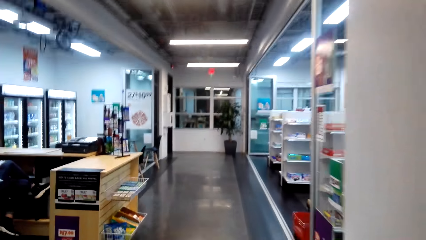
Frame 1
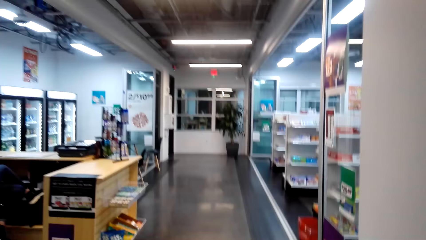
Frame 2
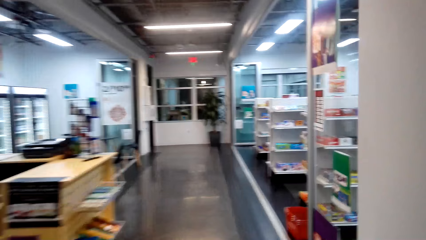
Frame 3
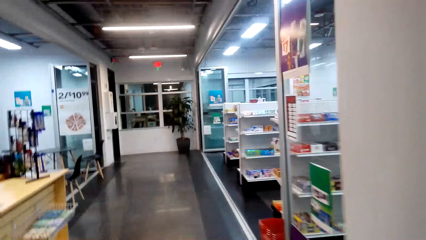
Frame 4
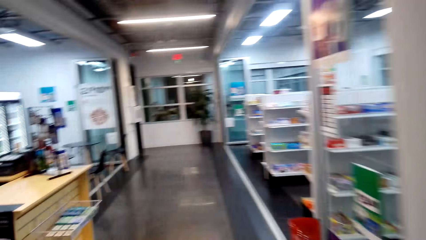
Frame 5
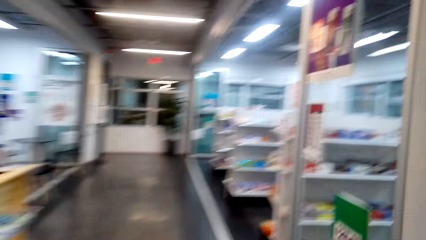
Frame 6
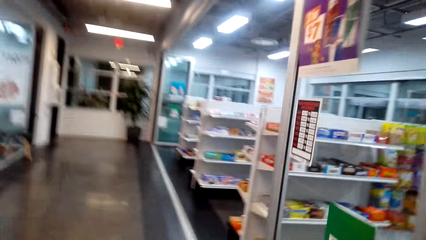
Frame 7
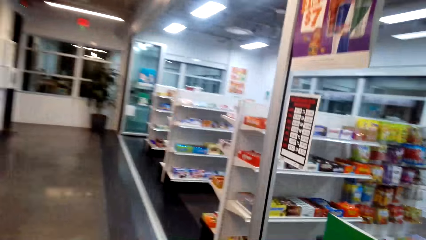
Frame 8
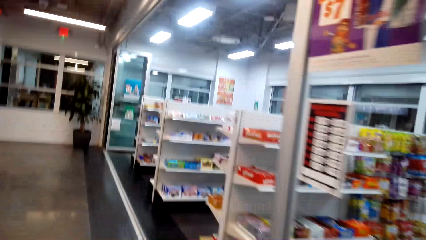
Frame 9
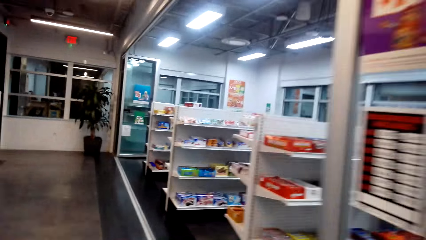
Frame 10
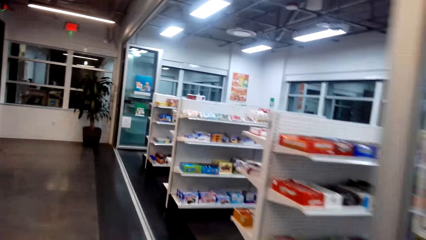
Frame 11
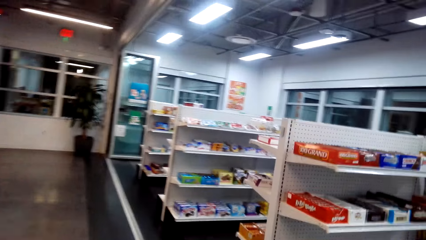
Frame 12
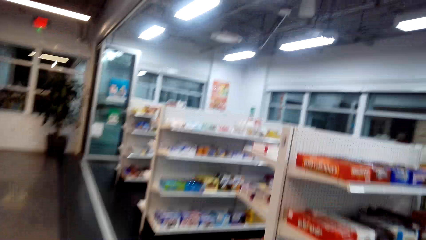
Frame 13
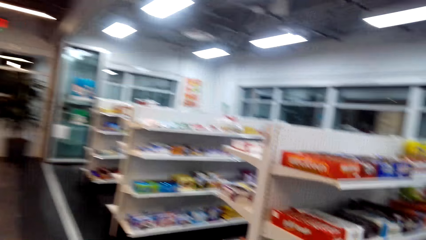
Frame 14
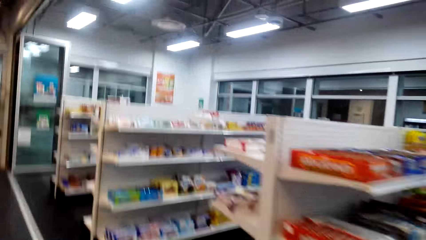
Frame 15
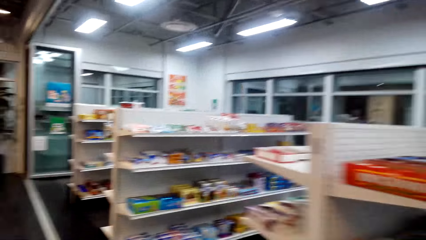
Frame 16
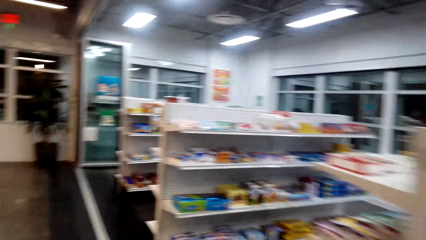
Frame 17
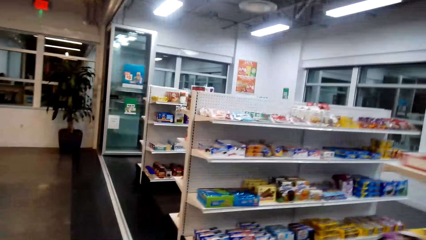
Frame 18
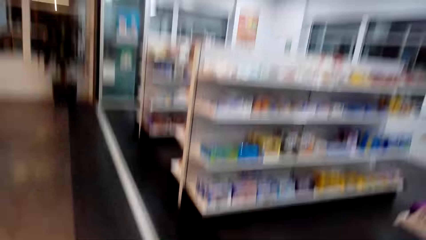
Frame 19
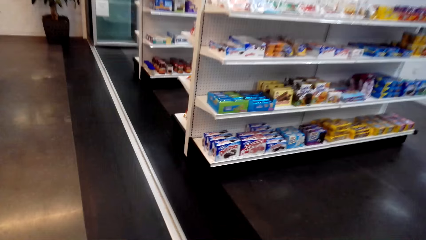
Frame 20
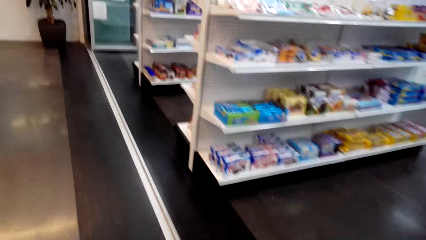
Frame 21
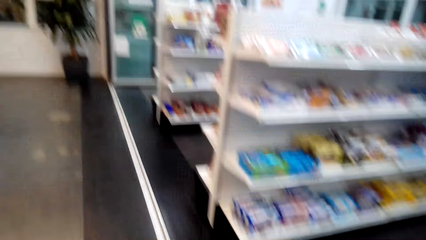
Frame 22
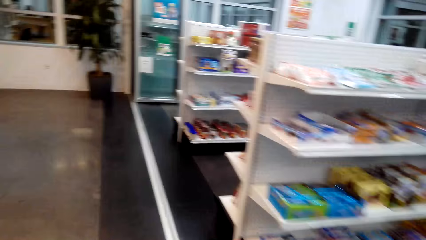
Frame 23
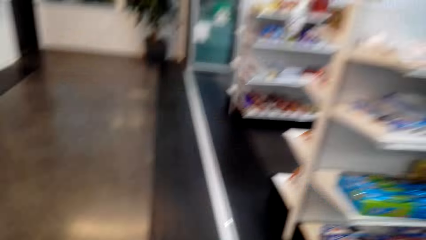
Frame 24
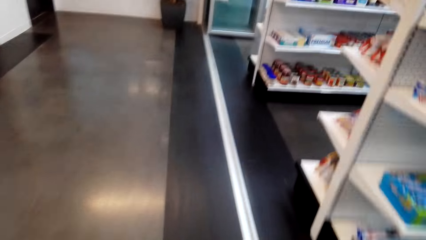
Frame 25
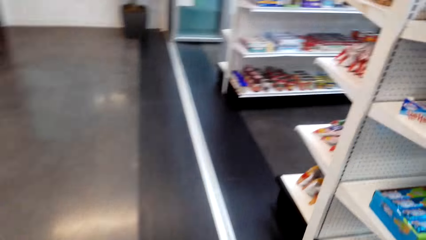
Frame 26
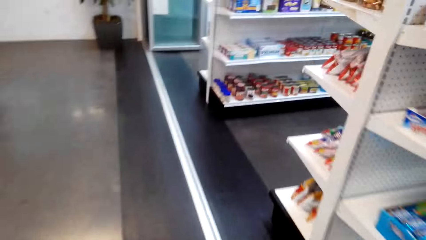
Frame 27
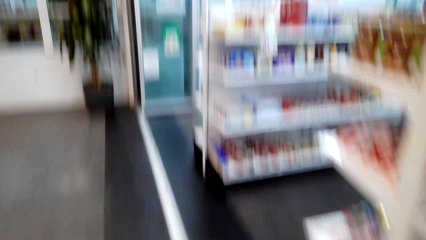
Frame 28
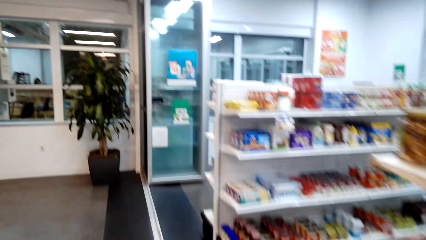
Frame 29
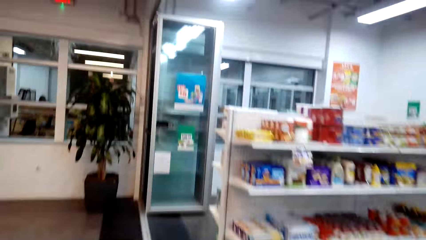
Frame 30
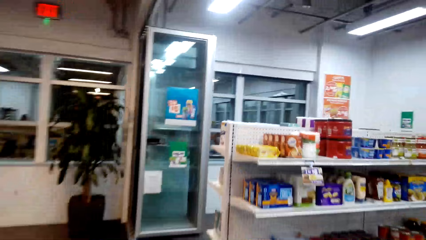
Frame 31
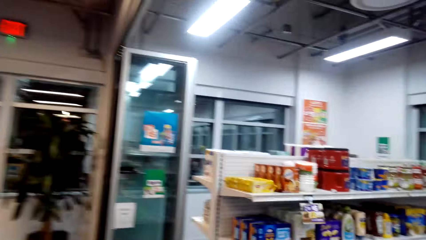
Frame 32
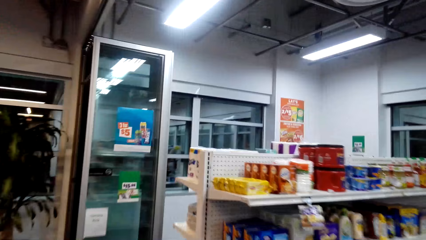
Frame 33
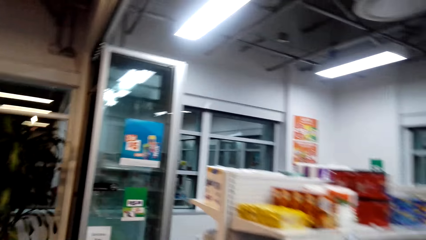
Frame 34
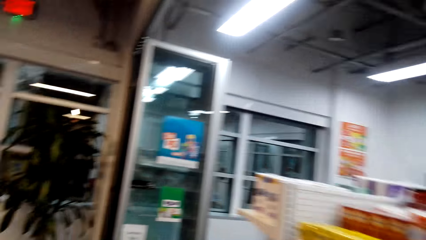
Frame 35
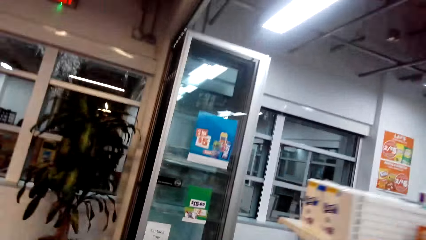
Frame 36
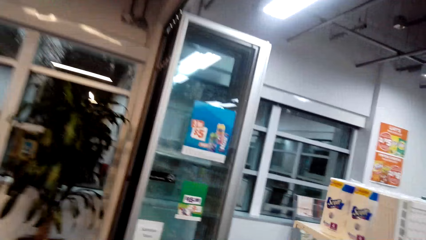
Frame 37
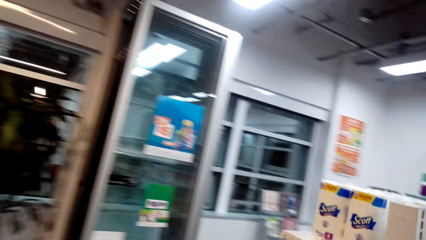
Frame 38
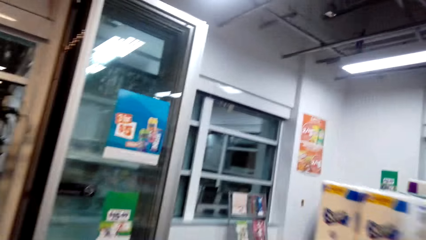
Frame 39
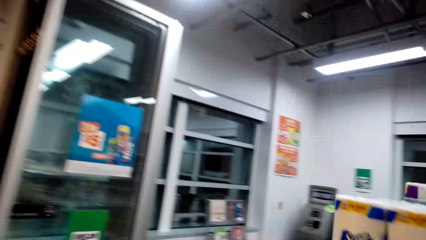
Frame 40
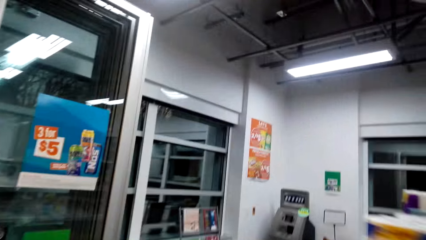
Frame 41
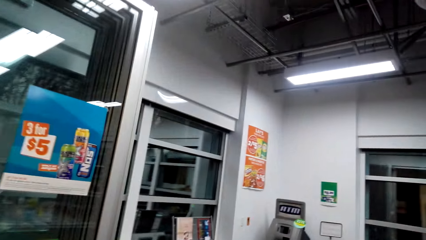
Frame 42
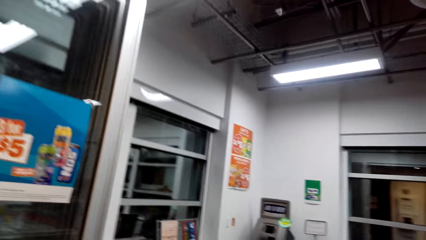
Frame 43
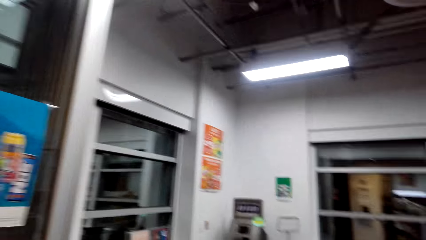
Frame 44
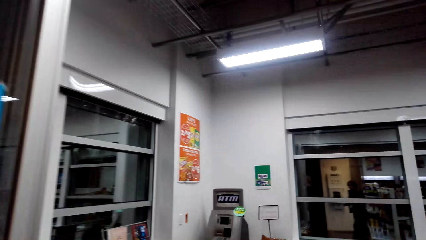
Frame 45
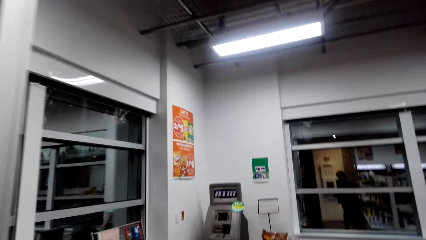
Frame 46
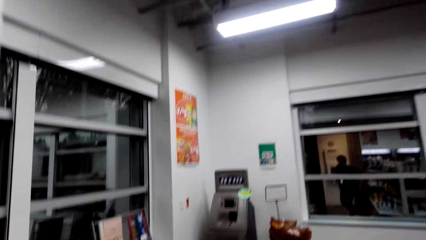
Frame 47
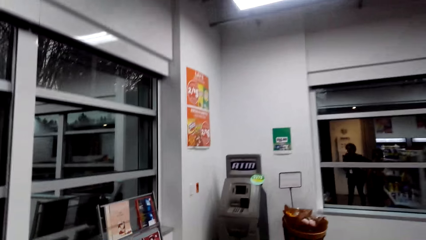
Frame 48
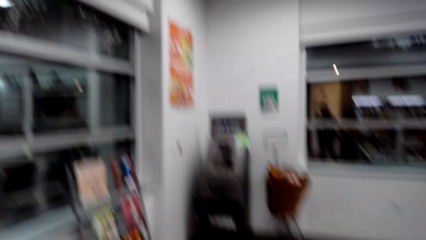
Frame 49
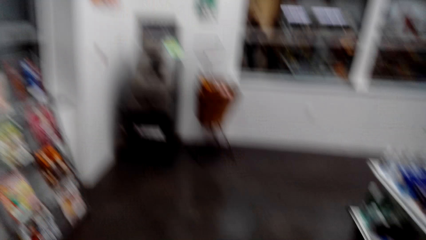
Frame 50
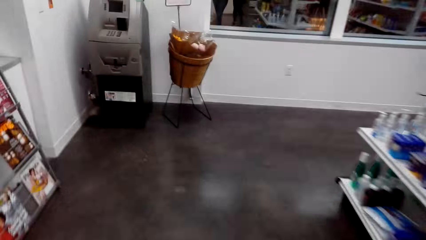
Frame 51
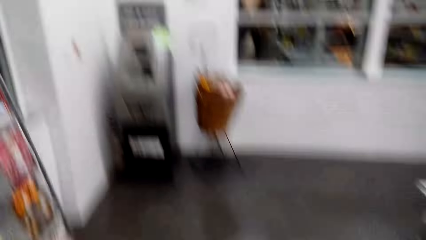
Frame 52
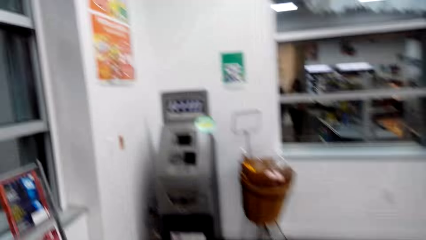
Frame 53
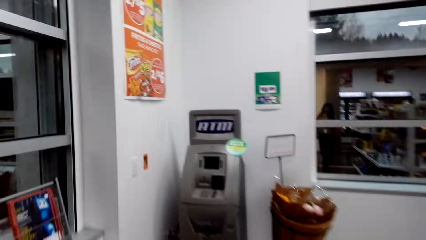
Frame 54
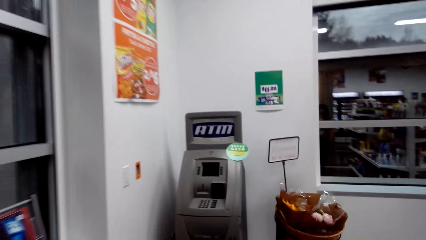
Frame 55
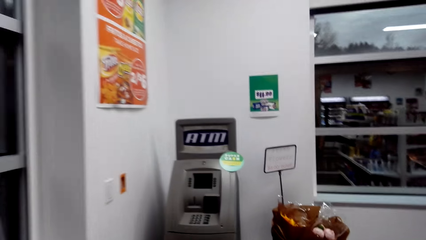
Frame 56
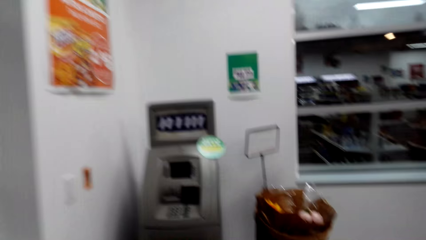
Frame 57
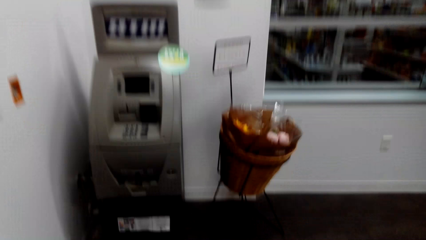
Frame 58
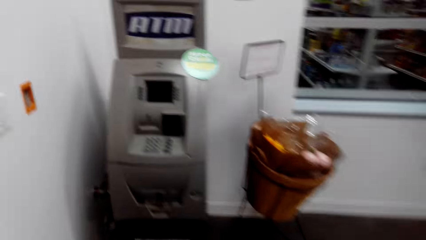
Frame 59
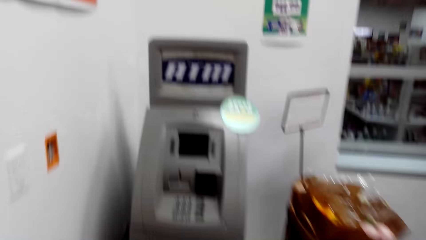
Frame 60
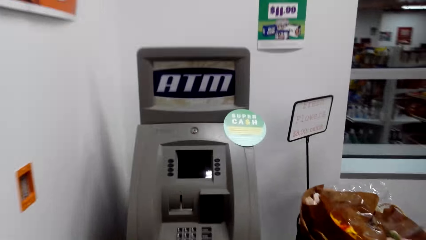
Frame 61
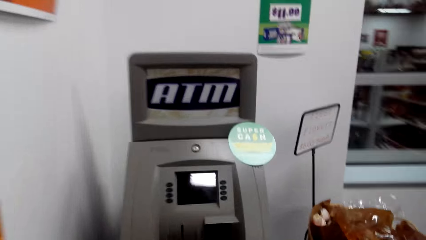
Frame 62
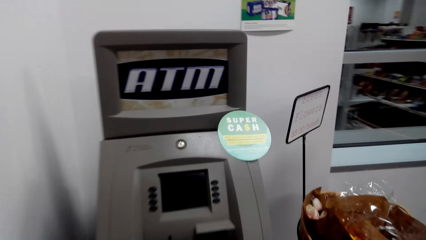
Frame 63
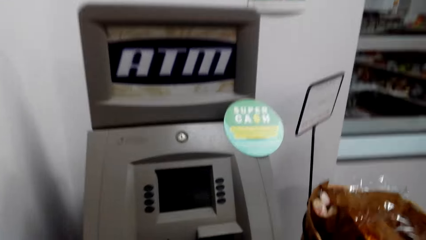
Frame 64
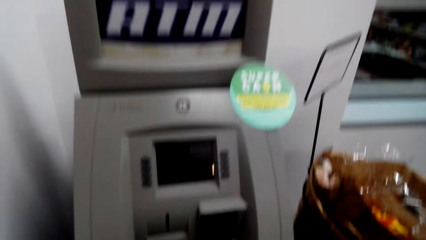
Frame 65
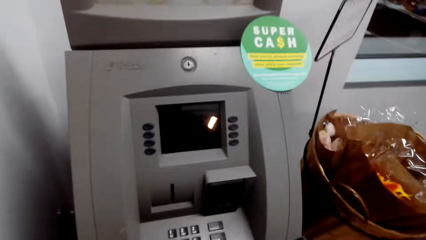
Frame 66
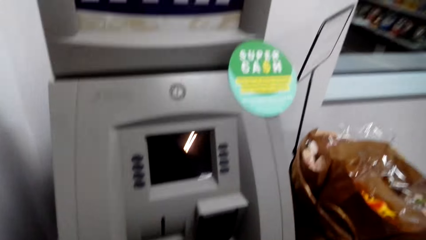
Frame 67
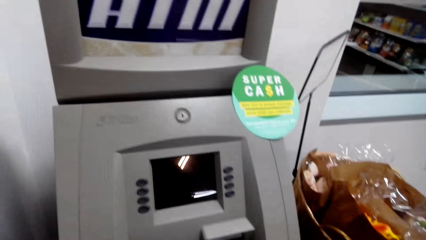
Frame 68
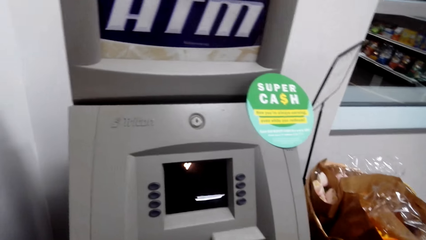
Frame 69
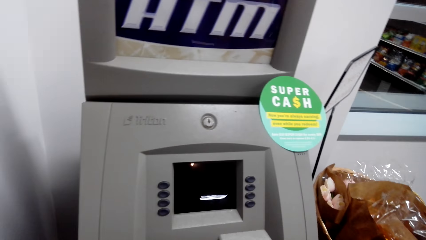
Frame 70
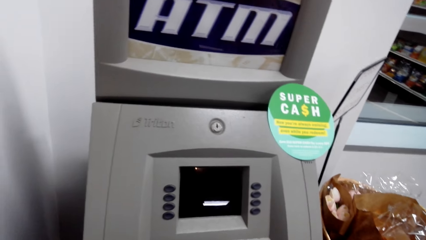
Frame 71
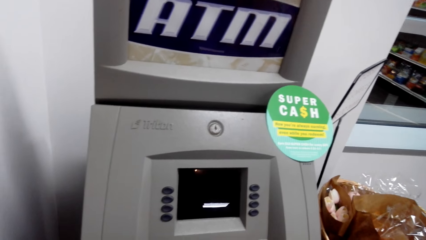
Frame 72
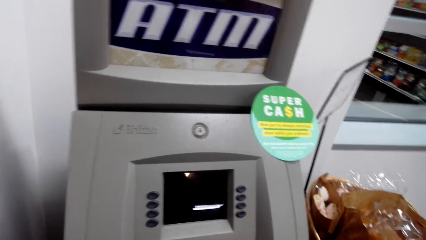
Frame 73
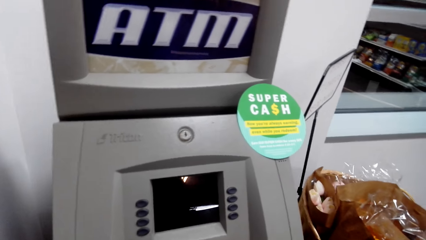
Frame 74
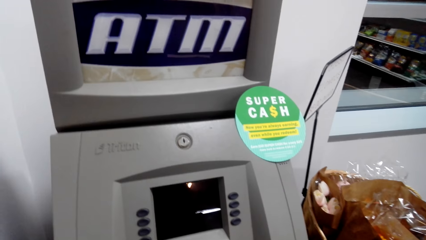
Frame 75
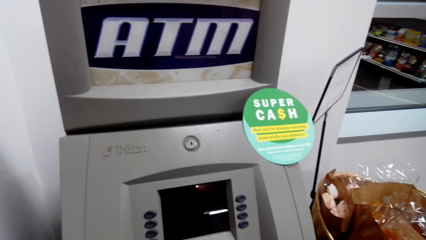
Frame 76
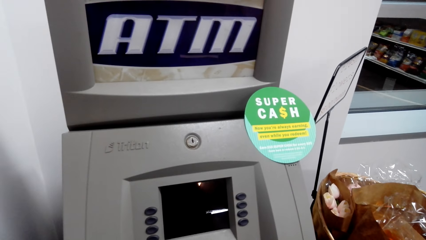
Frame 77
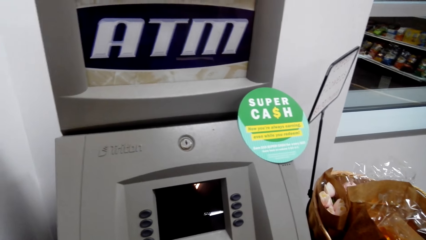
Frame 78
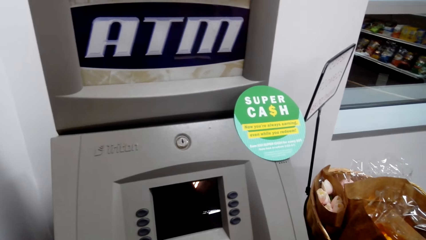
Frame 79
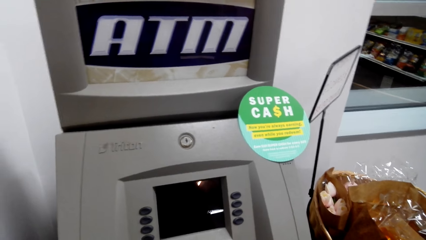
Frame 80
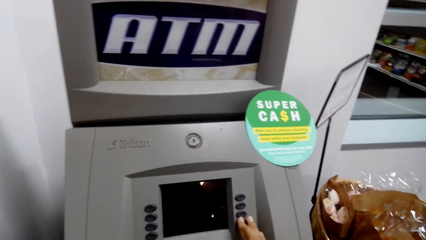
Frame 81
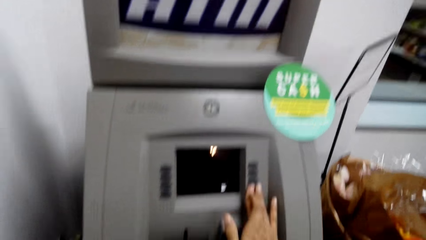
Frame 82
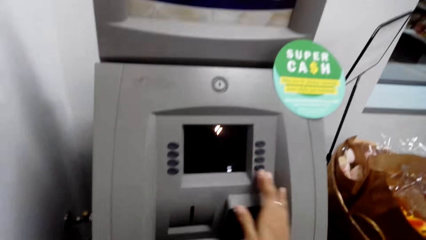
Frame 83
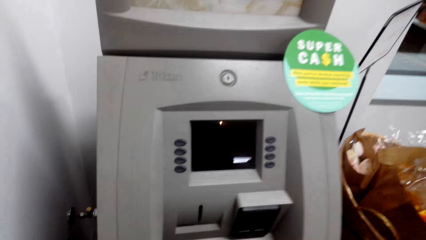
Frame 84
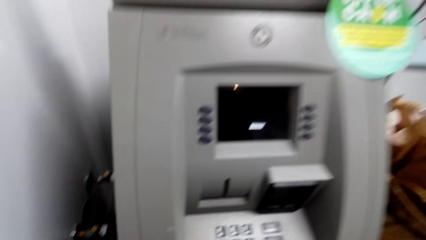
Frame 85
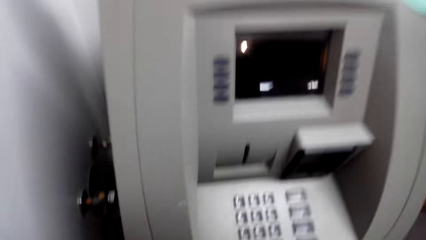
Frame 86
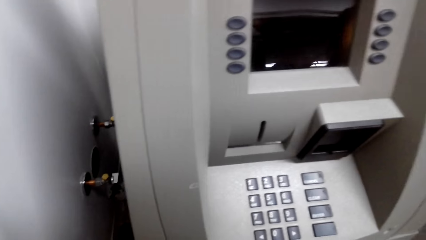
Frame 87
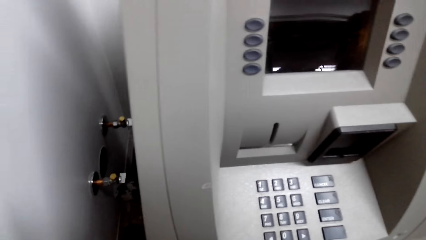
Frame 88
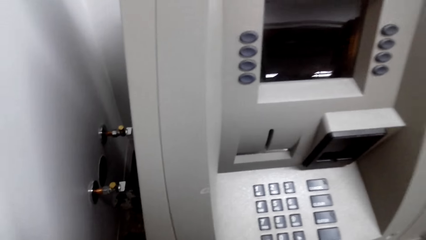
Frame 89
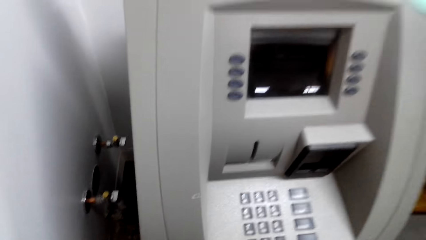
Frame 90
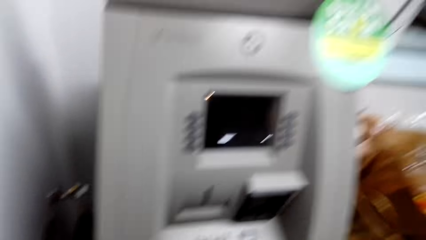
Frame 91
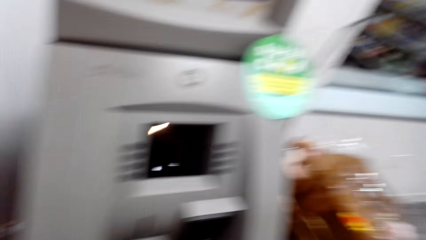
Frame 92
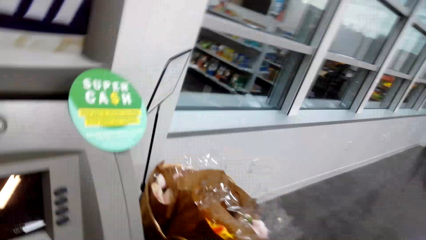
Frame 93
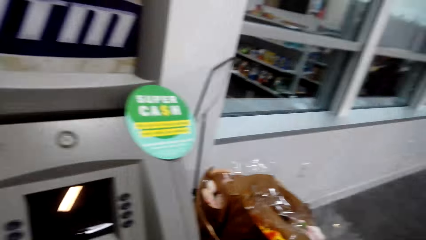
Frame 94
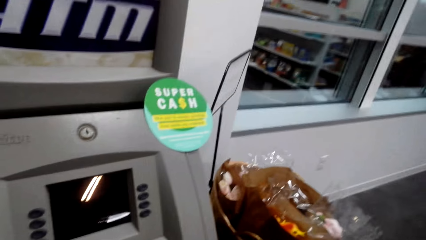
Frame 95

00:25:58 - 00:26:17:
The camera wearer operates the ATM machine. They press the ATM.
